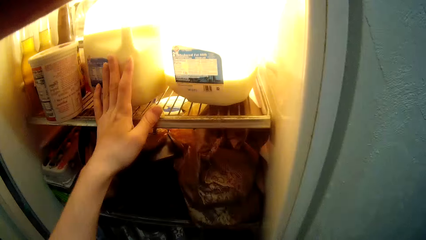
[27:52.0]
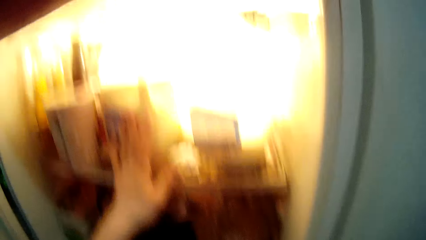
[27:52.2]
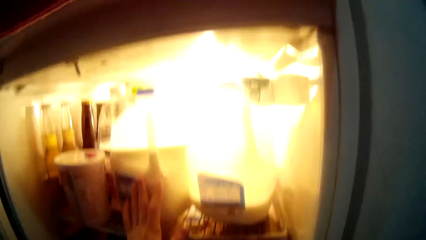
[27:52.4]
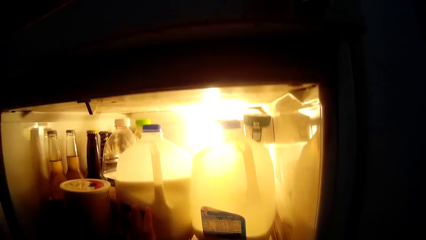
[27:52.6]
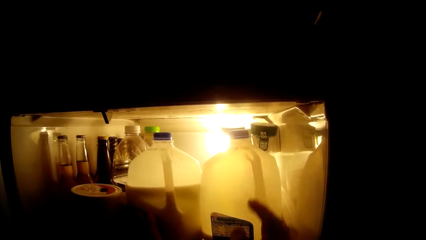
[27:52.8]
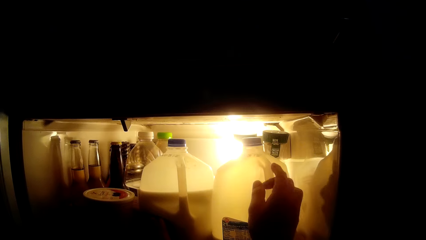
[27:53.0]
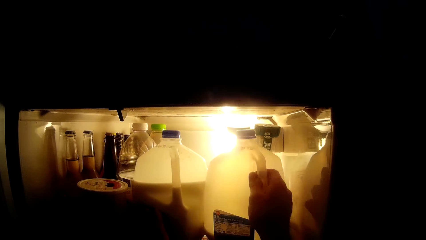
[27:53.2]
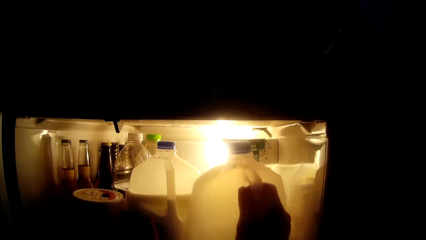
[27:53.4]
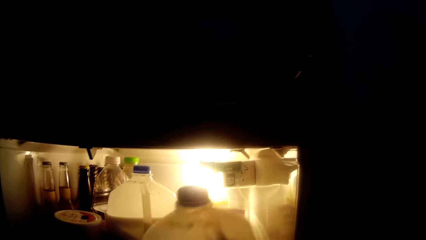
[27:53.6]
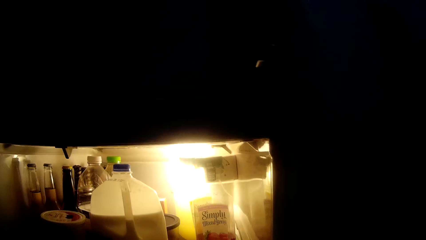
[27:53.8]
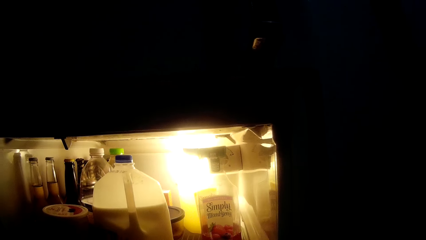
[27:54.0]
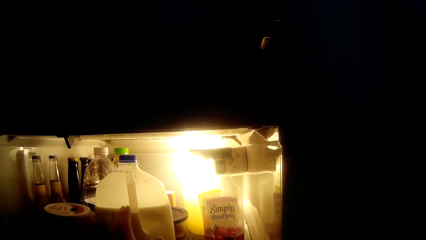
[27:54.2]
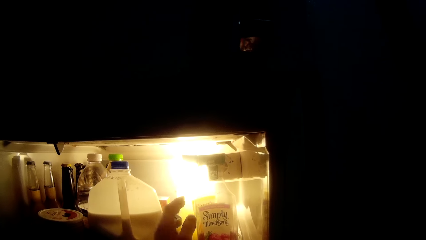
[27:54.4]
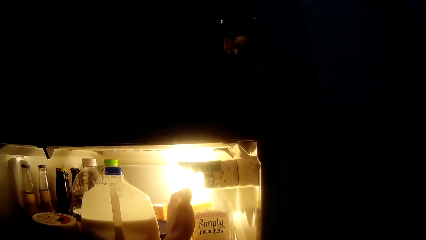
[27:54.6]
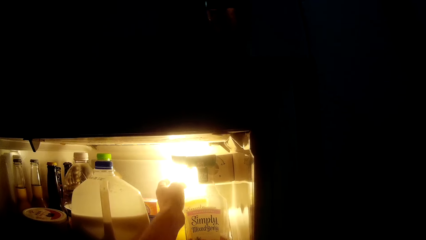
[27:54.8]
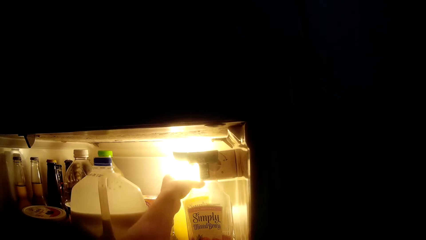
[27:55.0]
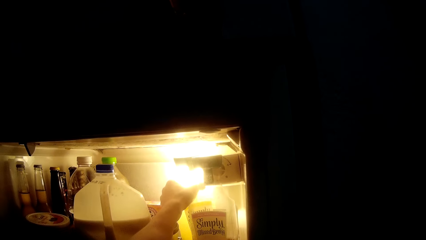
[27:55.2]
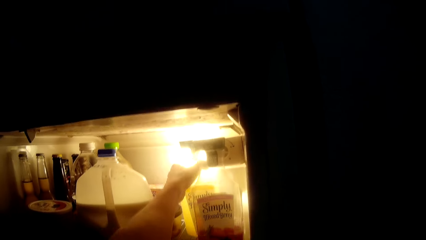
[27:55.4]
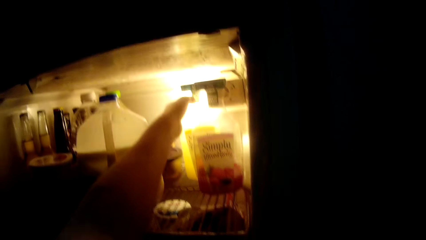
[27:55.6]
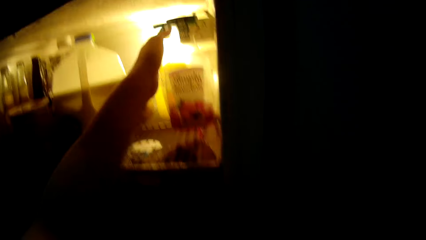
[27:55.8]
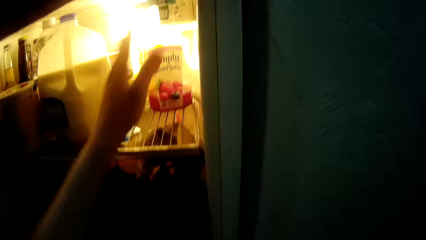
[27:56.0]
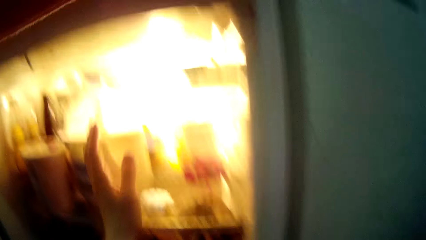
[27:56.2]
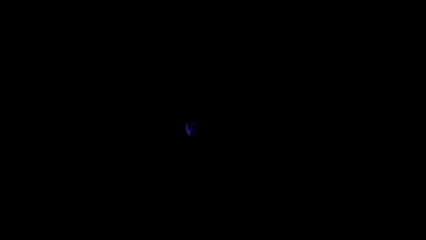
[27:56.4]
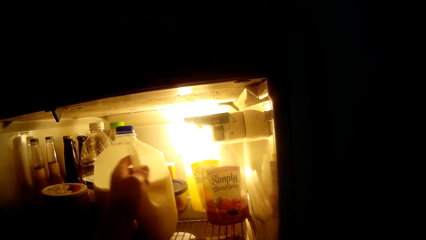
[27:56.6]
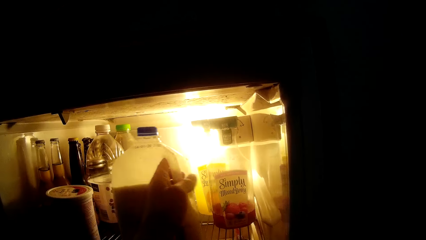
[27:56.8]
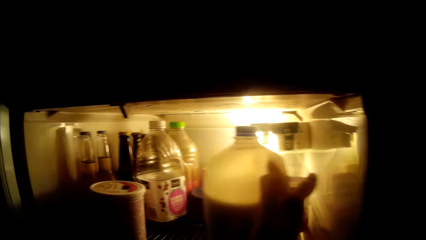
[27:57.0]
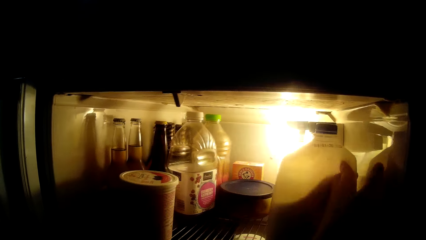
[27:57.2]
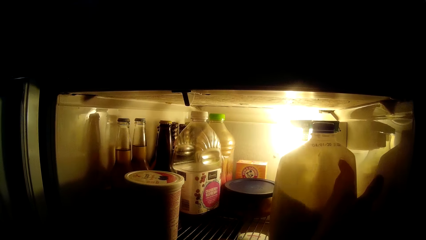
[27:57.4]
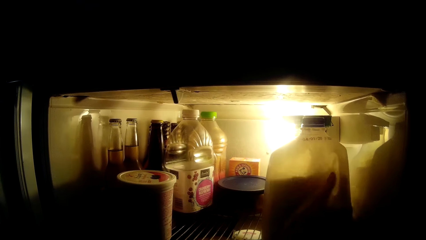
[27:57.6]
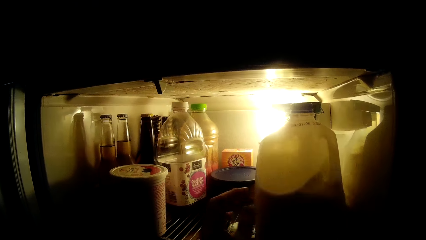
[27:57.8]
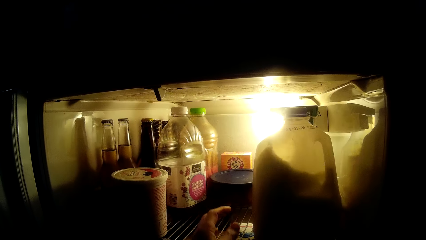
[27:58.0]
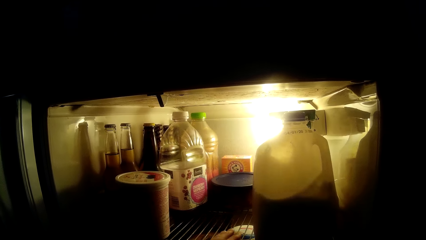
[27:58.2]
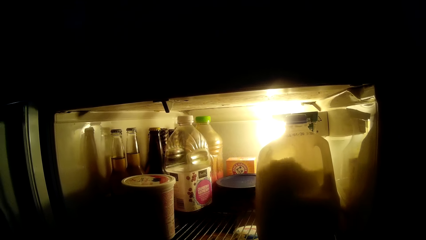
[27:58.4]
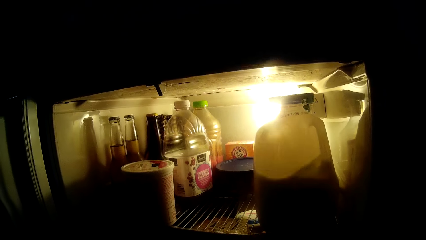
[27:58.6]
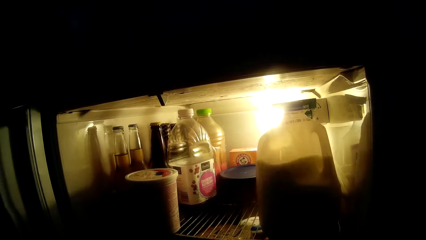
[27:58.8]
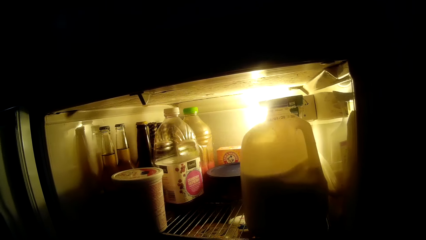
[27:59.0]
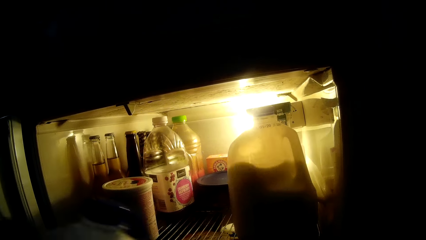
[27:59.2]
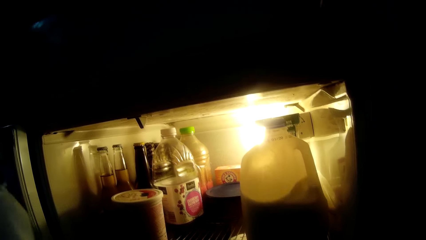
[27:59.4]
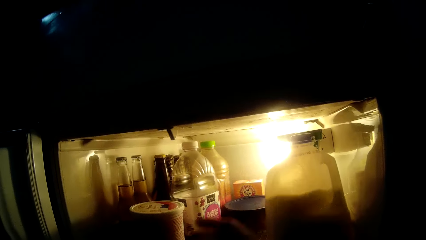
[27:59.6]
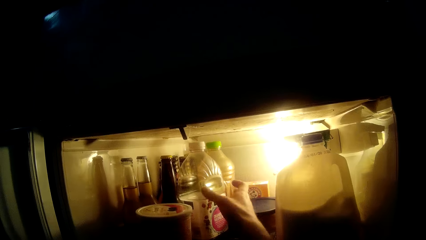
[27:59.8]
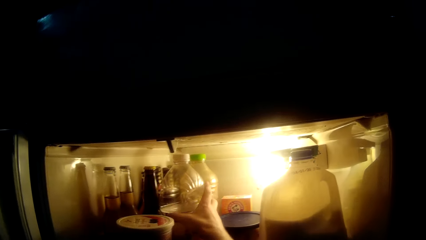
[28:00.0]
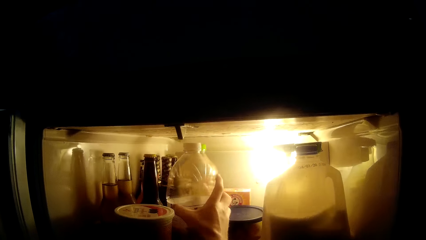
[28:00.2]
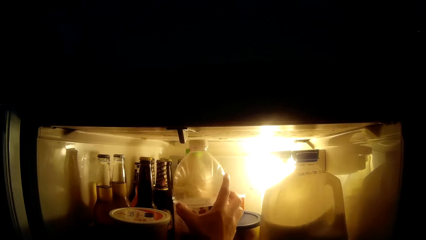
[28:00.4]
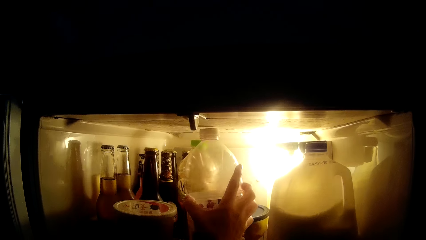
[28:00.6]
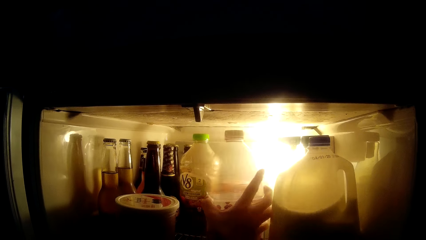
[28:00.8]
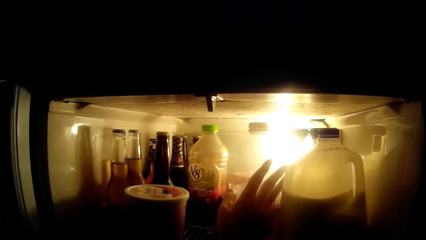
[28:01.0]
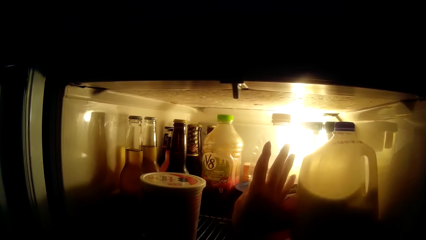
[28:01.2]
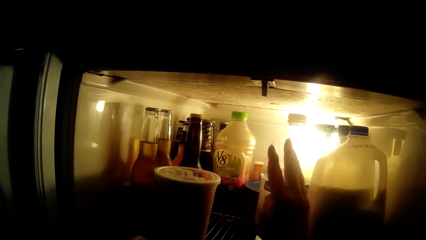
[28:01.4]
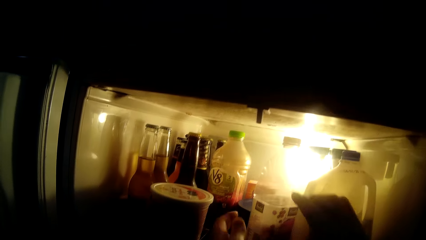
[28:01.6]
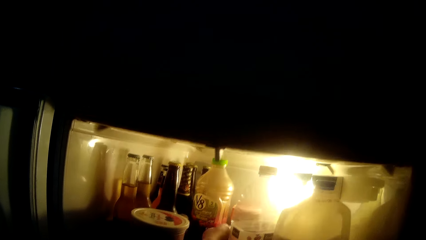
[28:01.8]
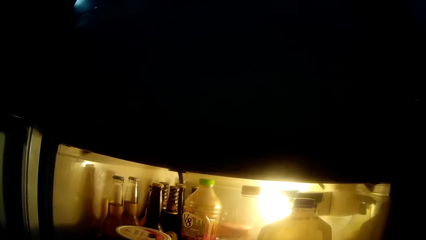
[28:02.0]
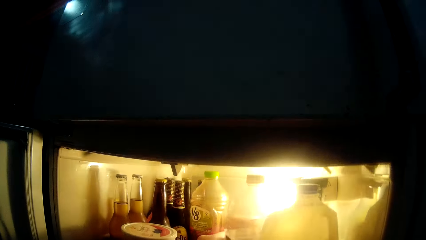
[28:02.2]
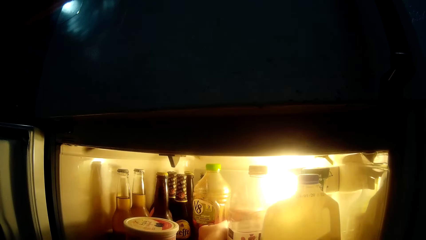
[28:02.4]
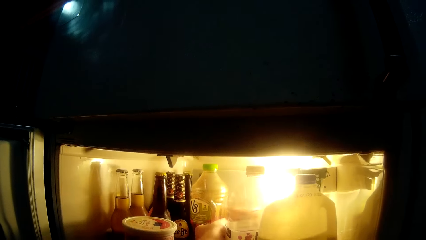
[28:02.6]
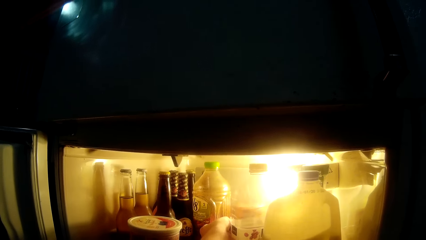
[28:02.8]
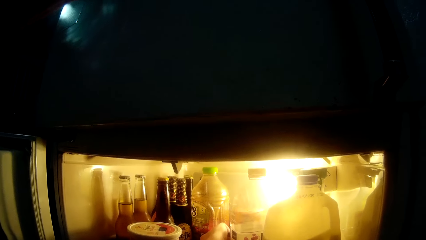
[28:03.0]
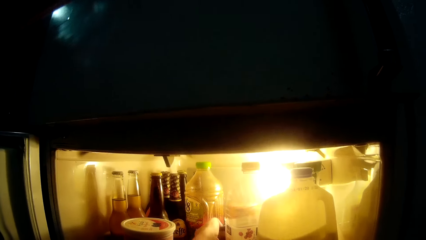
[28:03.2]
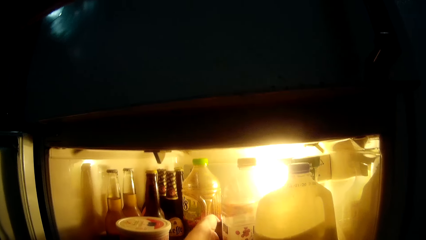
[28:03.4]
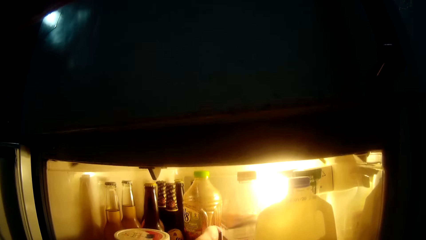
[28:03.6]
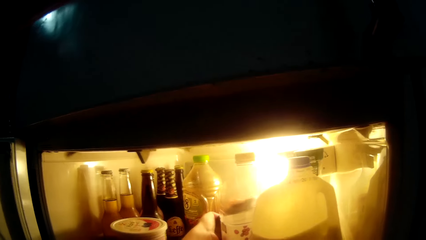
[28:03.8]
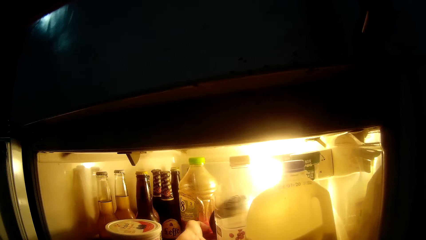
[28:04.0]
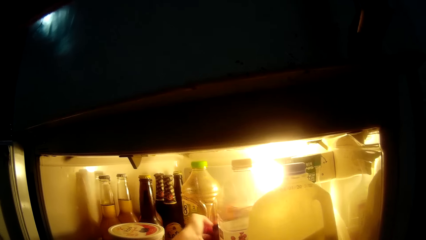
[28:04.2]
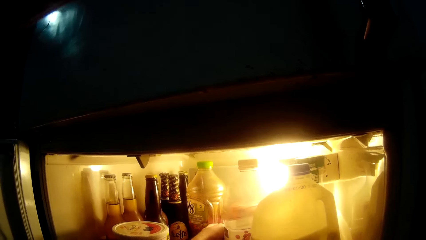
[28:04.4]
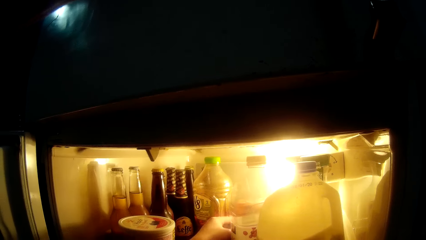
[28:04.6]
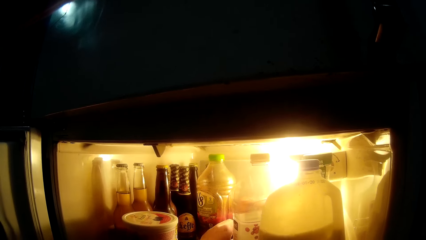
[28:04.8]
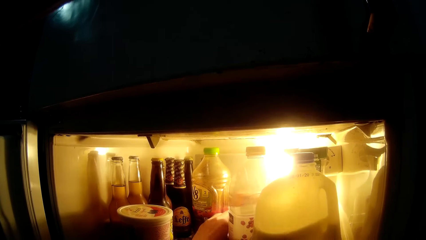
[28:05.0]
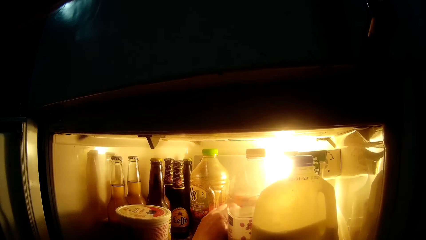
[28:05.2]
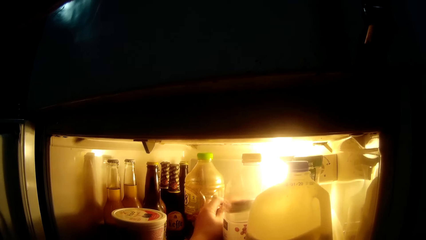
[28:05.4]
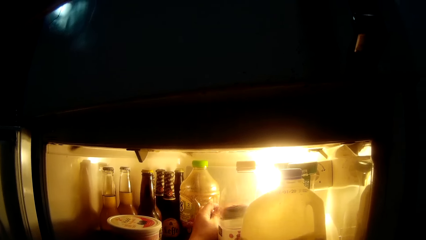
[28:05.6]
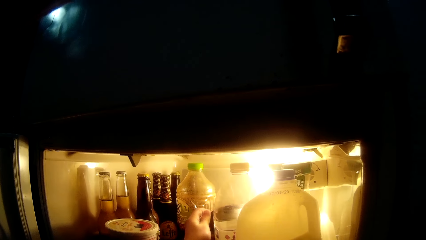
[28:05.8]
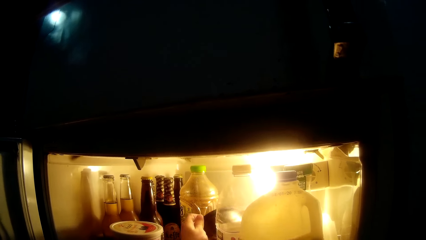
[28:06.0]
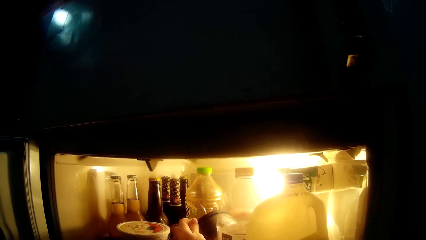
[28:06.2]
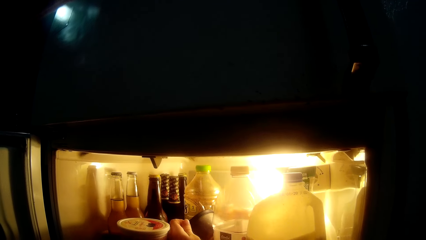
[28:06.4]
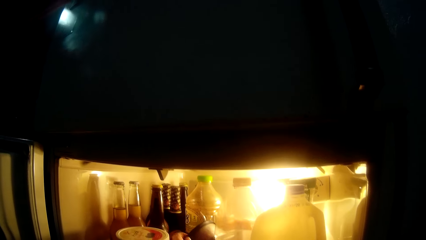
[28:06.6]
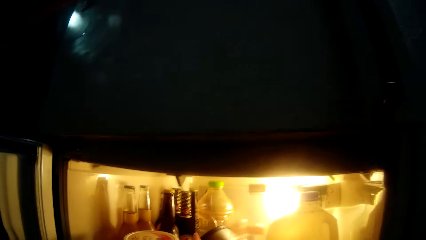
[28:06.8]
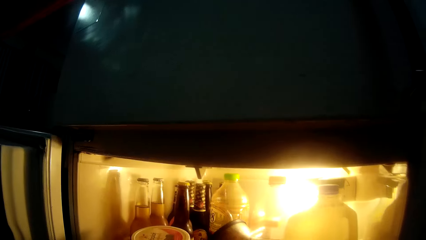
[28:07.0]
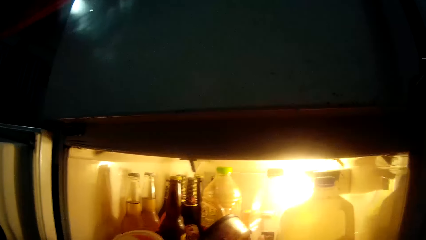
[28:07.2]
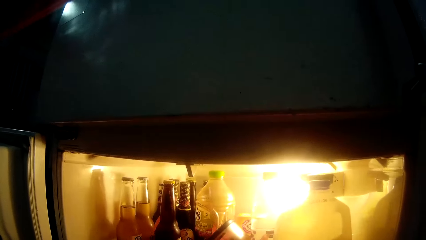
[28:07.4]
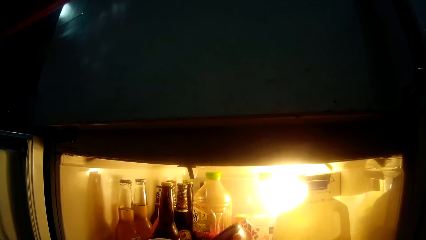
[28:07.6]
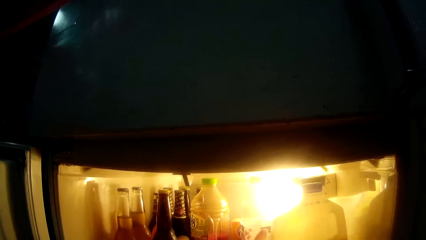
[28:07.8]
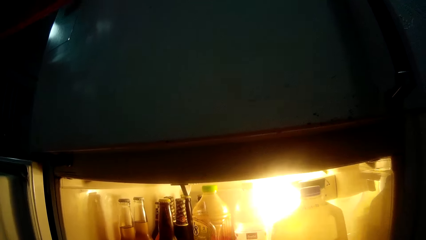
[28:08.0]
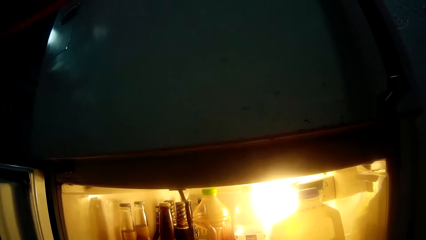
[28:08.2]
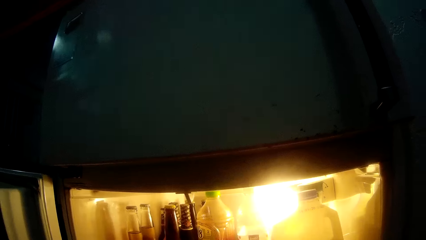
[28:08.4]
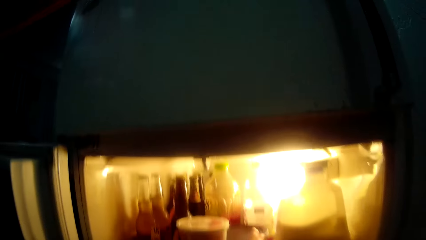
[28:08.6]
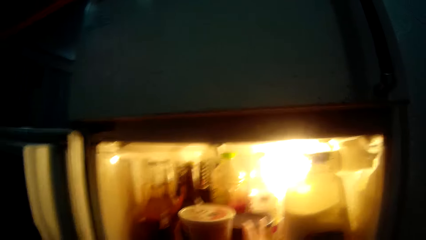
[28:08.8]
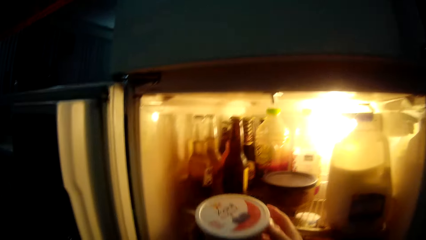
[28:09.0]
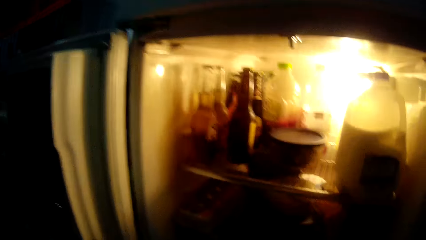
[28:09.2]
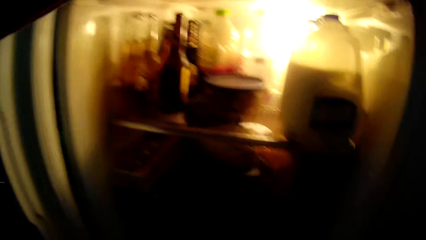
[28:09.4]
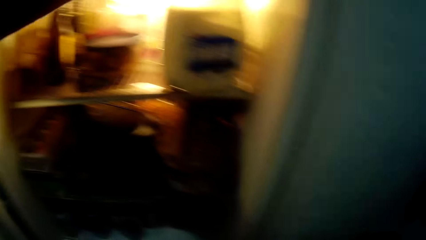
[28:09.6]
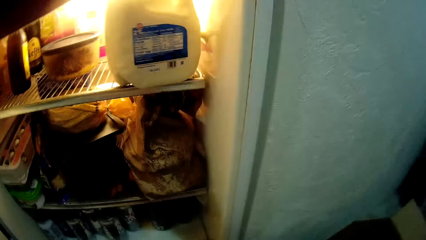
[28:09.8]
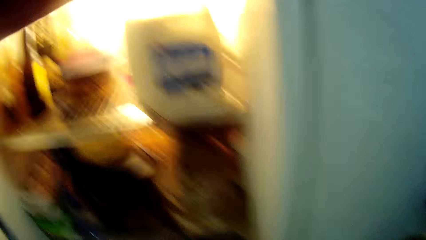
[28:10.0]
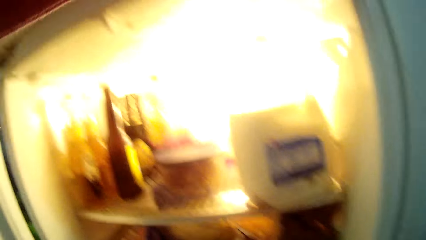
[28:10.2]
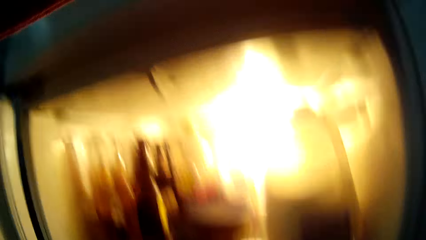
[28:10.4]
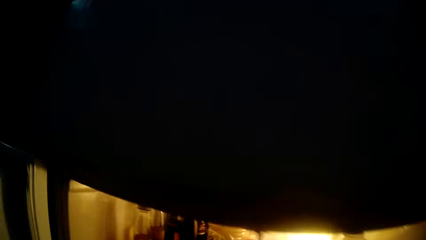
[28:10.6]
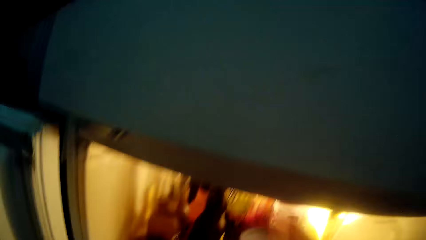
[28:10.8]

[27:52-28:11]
The camera wearer touches a bottle of milk with his left hand. He removes another bottle of milk from the fridge with his right hand. He adjusts a container in the fridge with his left hand. He touches in the fridge. He moves the first bottle of milk in the fridge with his left hand. He adjusts a container in the fridge with his left hand. He drops a bottle in the fridge with his right hand. He adjusts a plastic bottle in the fridge with his right hand. He pushes another bottle. He adjusts a bowl in the fridge with his left hand. He removes a container from the fridge with both hands.
